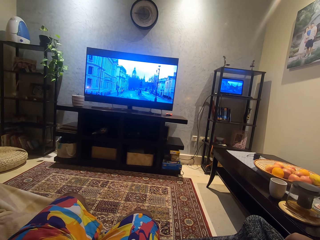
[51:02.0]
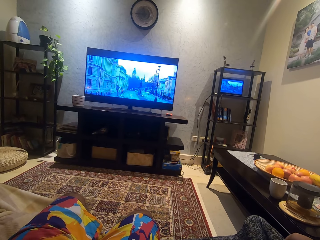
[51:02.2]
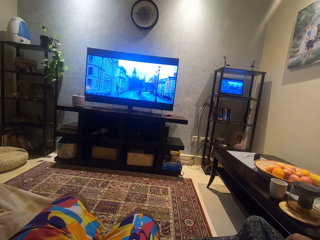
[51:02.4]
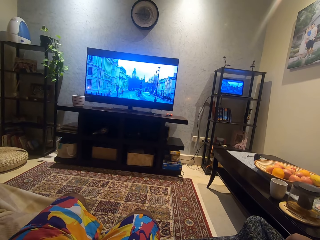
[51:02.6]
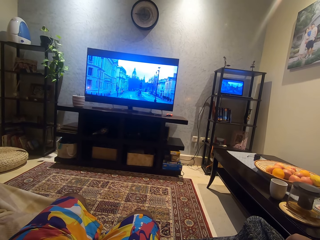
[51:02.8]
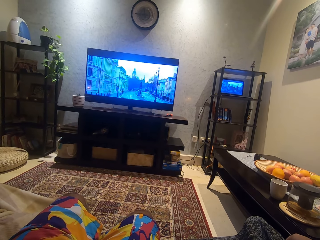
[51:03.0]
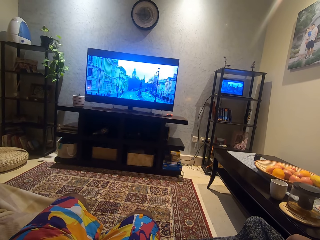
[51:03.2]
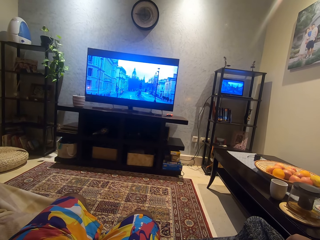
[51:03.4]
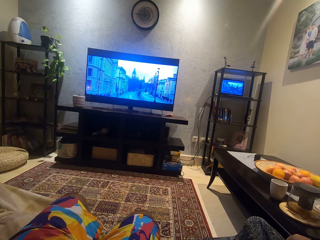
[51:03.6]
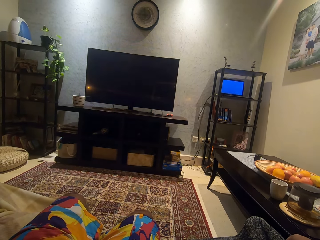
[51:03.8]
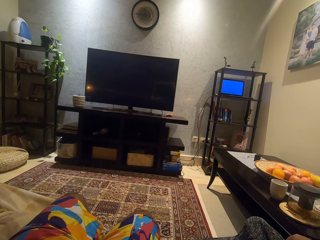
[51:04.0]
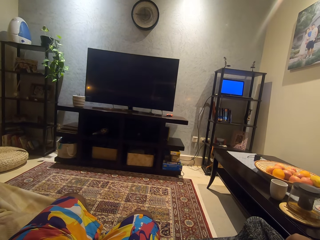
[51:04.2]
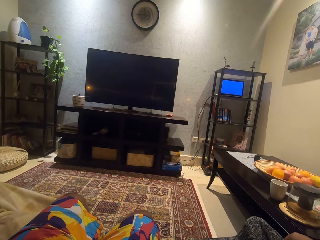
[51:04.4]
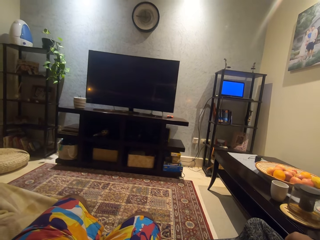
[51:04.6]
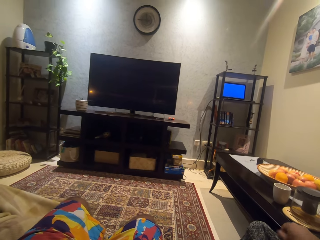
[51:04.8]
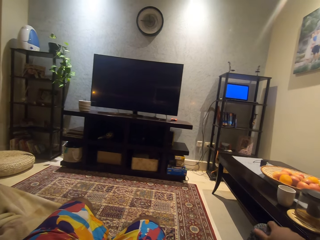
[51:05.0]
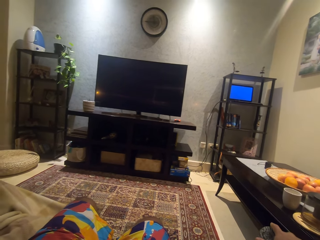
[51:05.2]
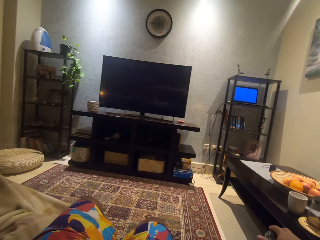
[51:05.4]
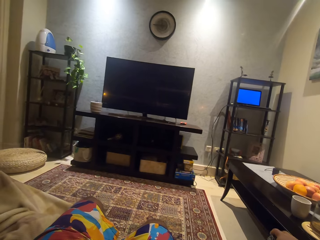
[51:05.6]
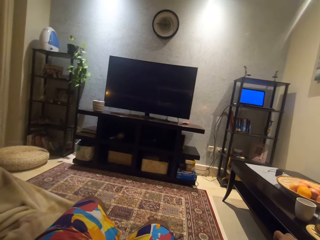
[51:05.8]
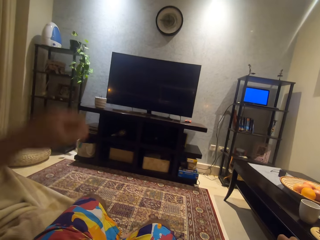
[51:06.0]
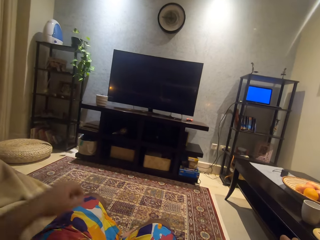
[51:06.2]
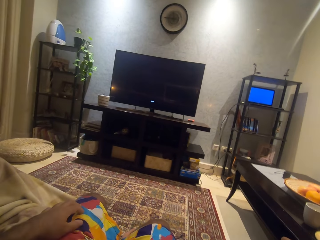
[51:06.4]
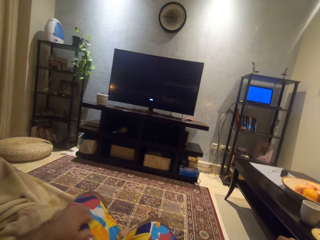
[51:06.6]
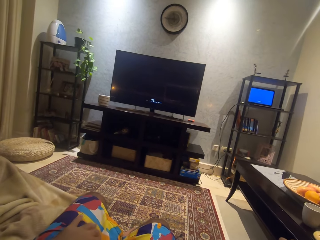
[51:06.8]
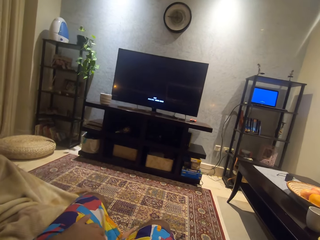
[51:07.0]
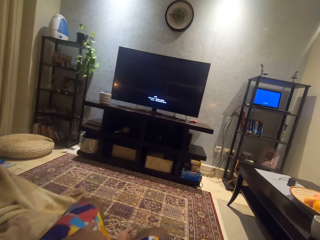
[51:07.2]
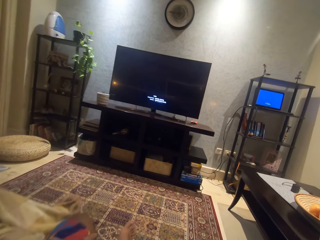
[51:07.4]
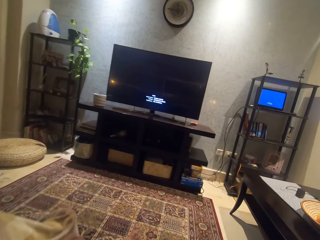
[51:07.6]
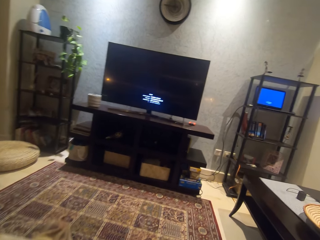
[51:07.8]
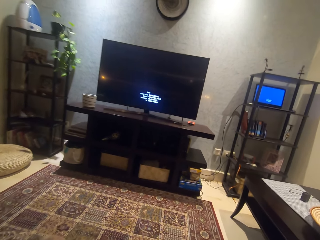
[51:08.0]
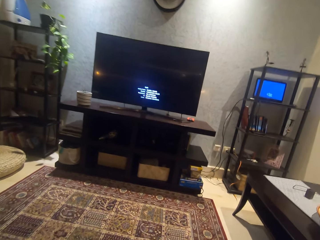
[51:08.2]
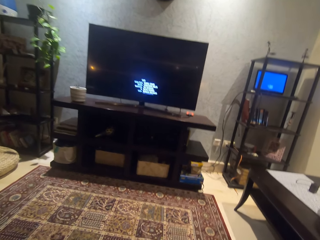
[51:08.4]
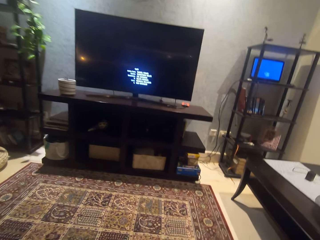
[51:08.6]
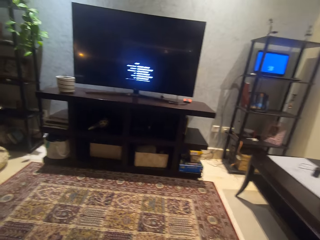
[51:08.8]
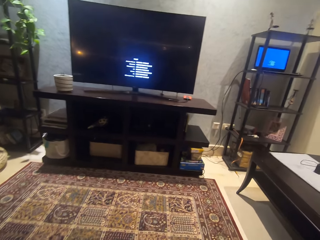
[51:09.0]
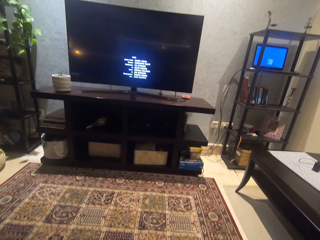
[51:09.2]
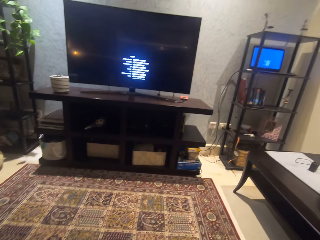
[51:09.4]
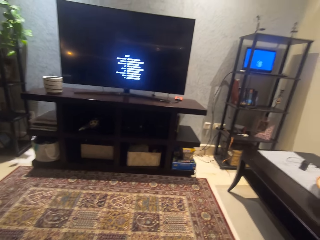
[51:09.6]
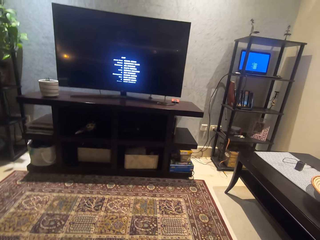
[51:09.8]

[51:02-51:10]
The camera wearer places his right hand on the chair handle. He lowers the left hand, rests his left hand on his lap and moves forwards on the seat.
